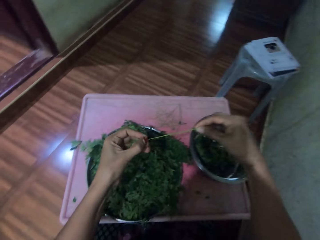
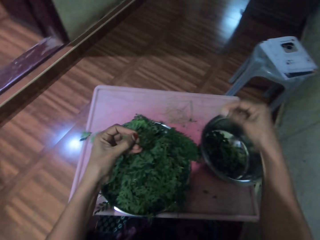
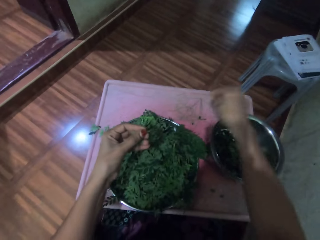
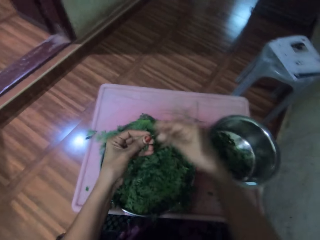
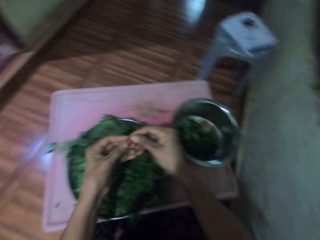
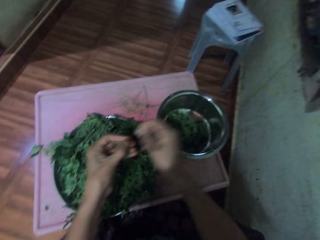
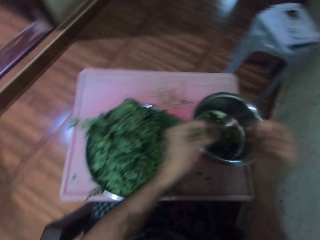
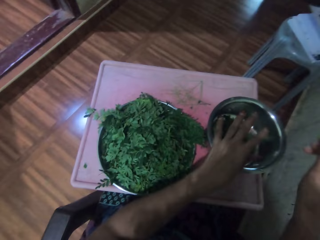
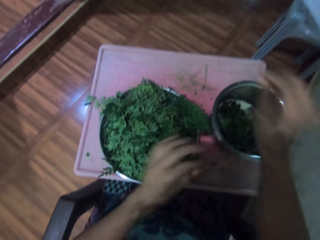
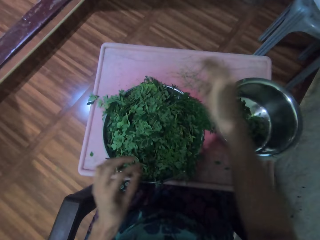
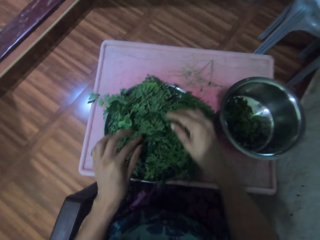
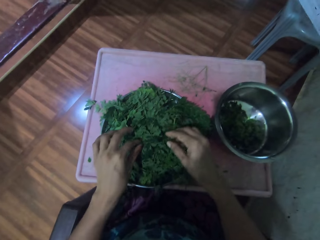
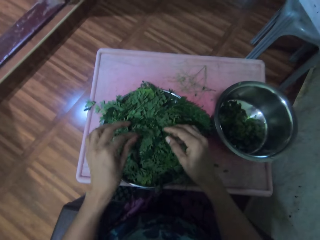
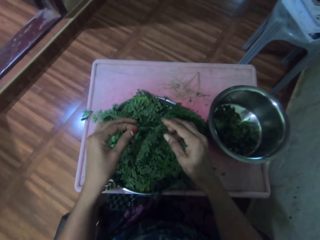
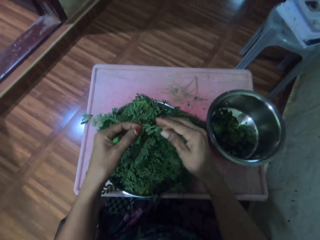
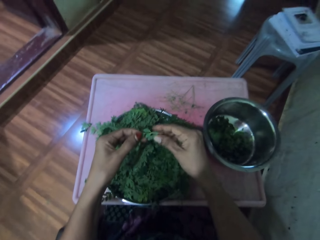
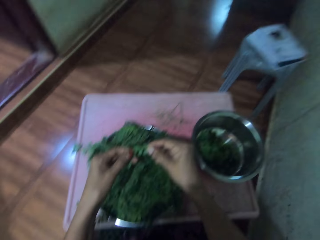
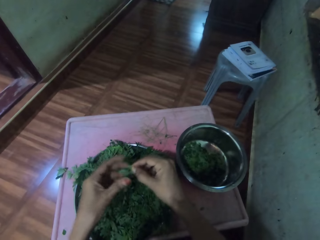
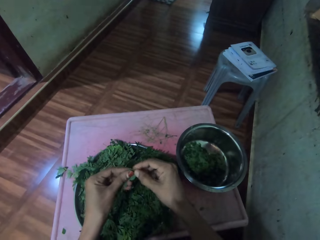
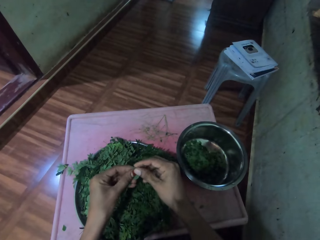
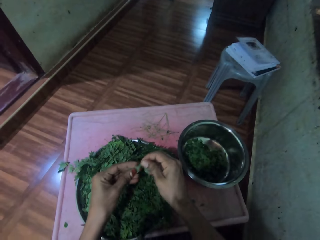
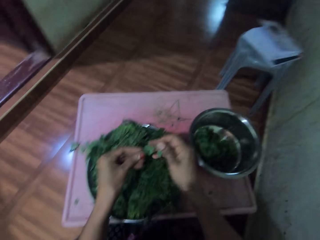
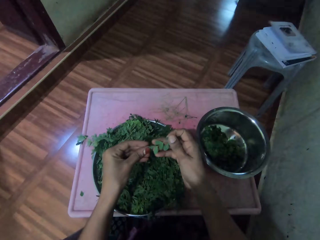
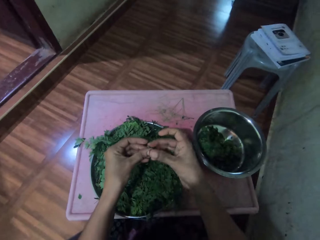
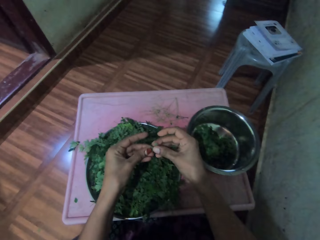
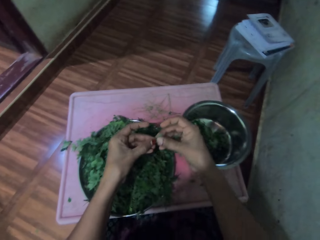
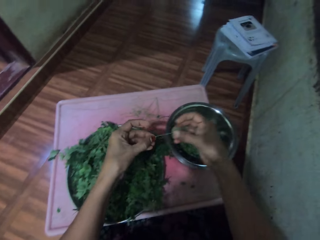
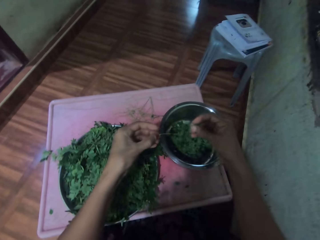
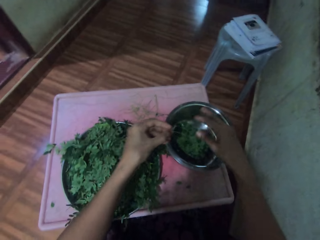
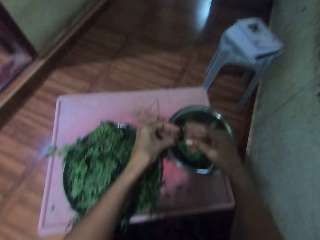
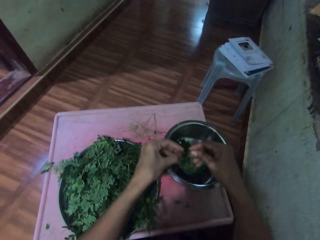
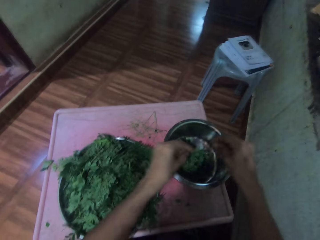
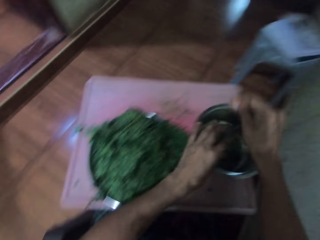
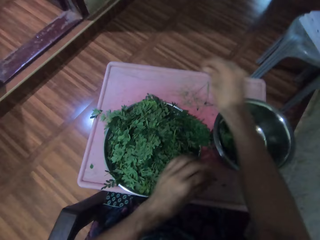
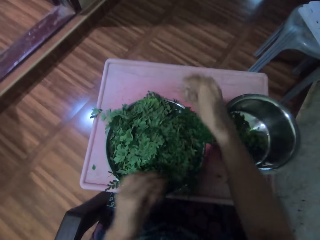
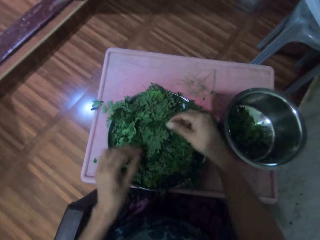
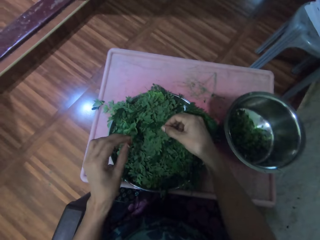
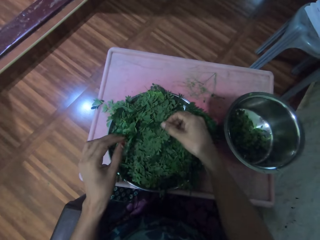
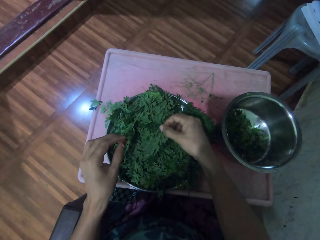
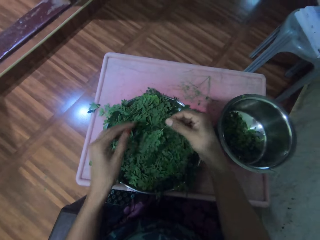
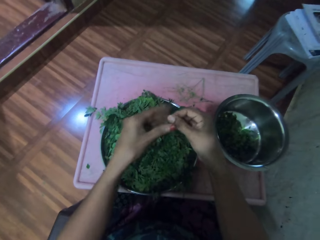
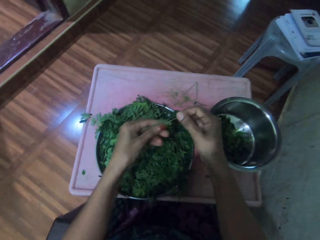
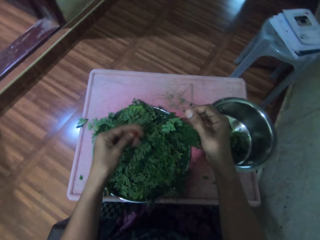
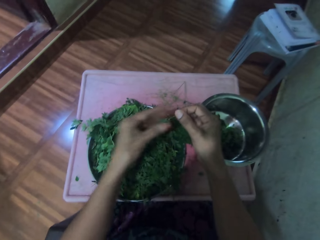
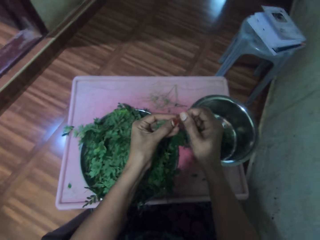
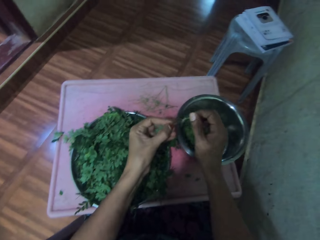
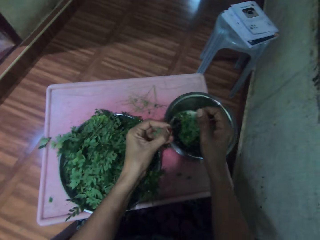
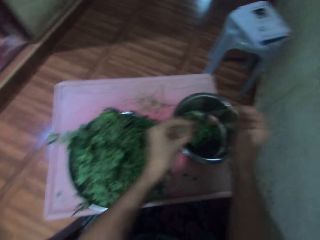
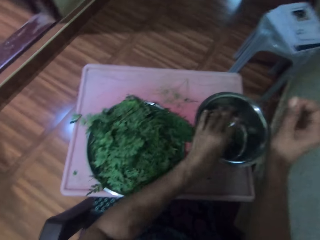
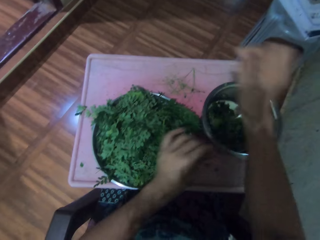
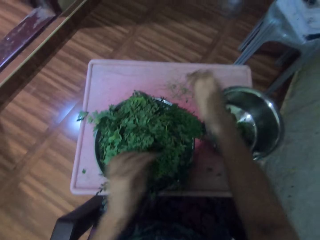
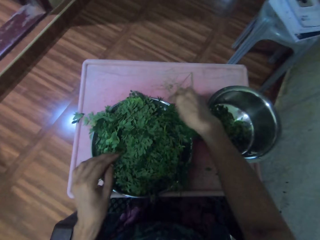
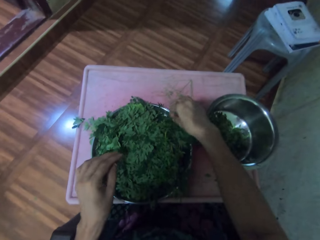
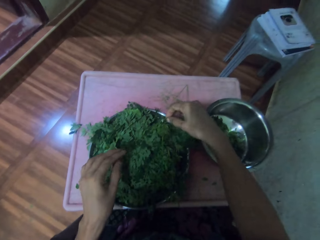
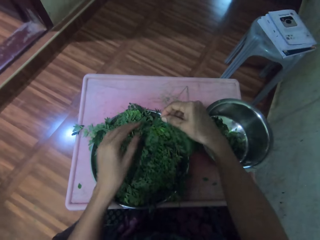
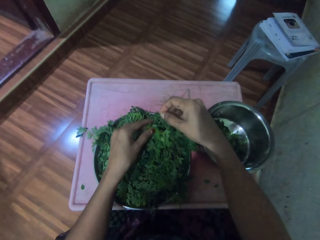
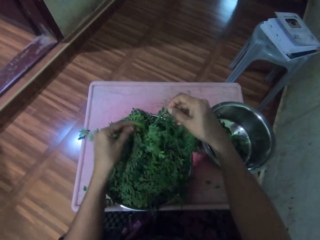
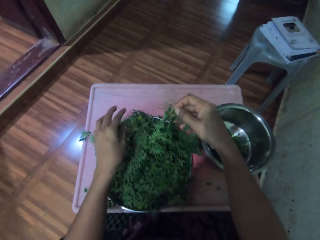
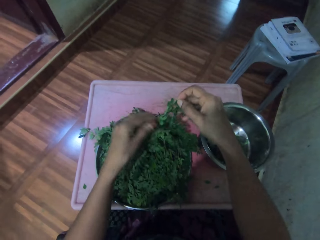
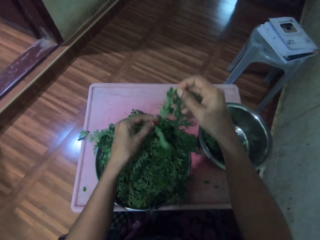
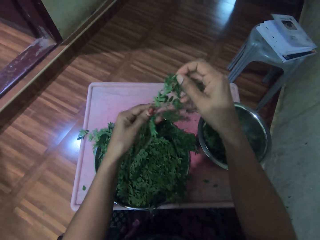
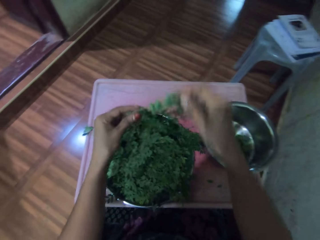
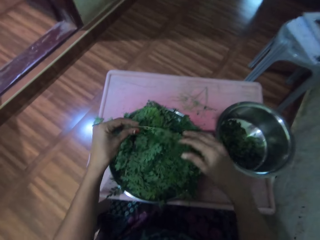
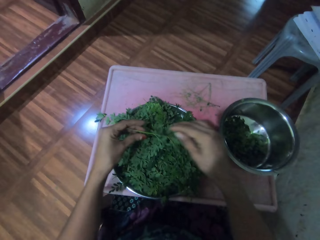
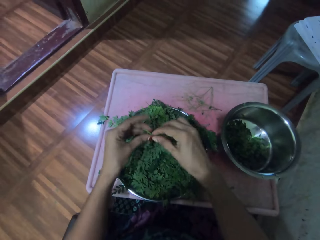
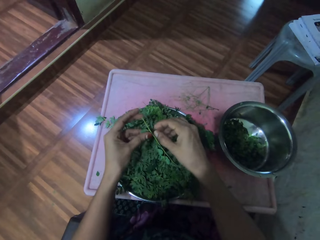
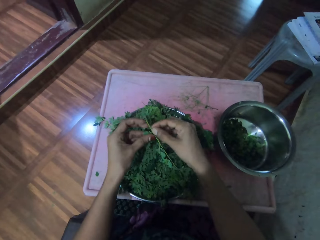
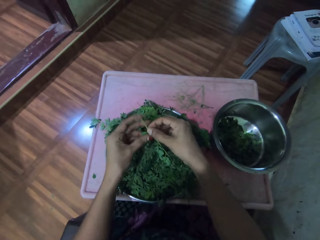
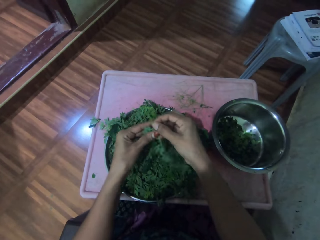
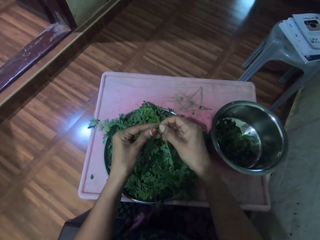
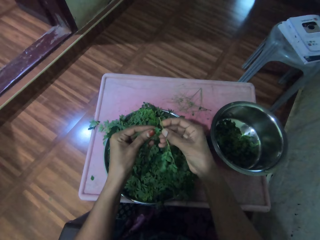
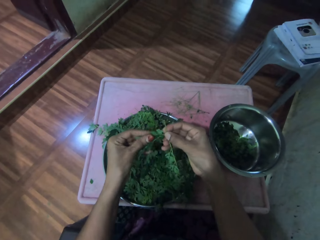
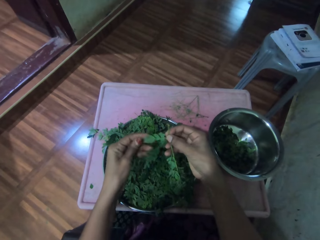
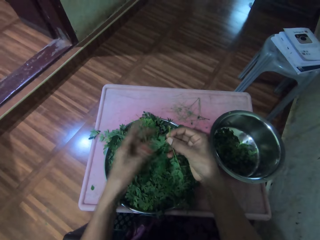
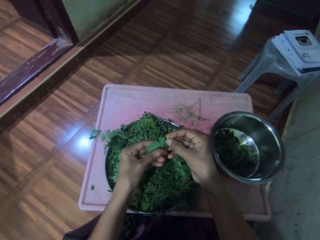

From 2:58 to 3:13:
The camera wearer plucks the leaves from the stalk and places the leaves in the cooking pot. They drop the stem on the table. They pick up the vegetable stem. They destem the vegetables. They pluck the leaves from the stalk and place the leaves in the cooking pot. They place the stalk in a tray. They drop the stem on the table. They pick up the vegetable stem and move their hand along the vegetable stem. They pluck the leaves from the stalk and place the leaves in the cooking pot. They drop the stem on the table. They place the stalk in the tray. They pick up the vegetable stem.

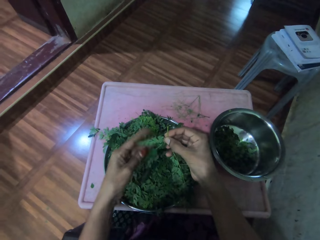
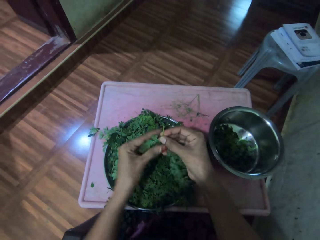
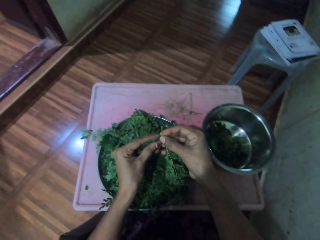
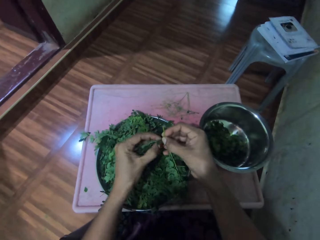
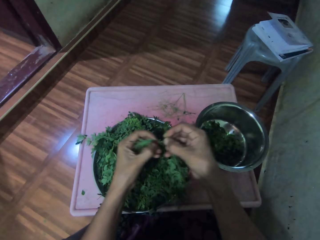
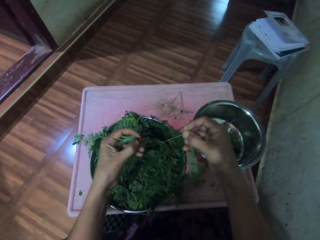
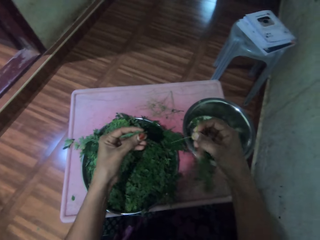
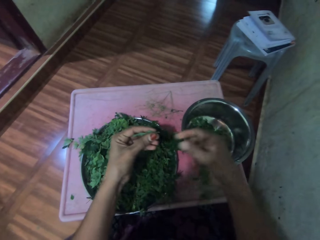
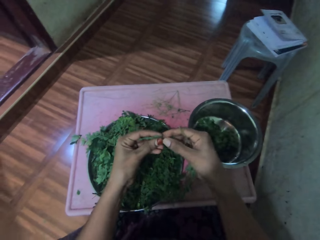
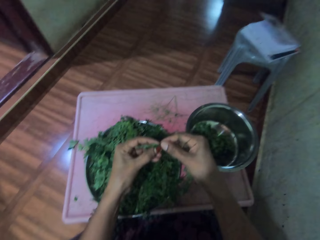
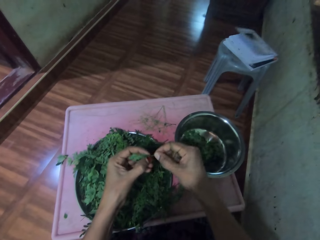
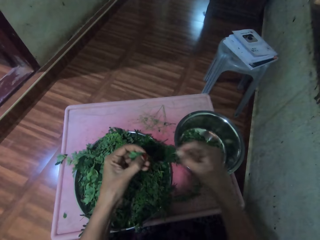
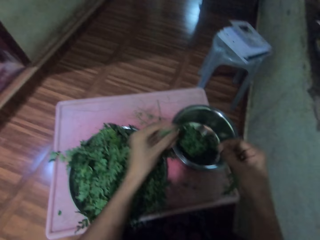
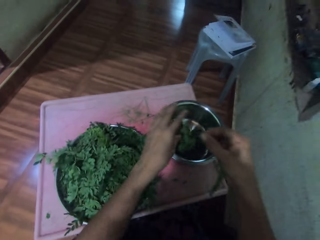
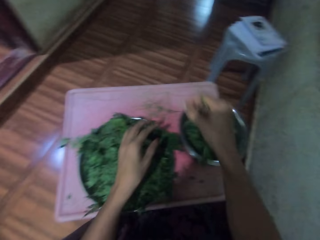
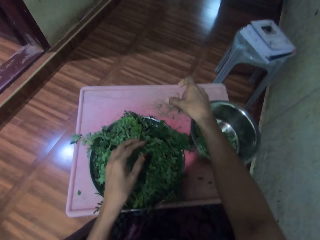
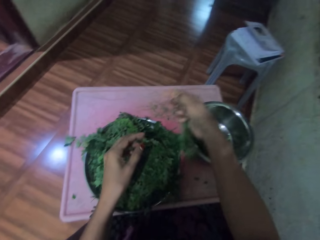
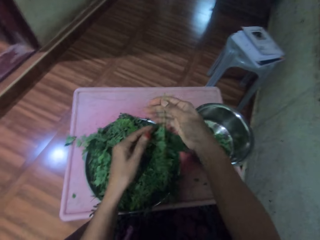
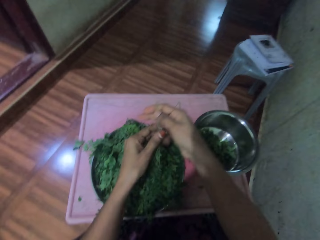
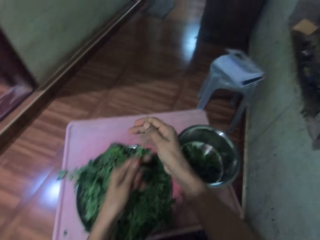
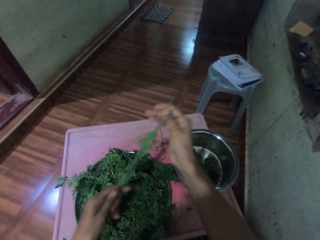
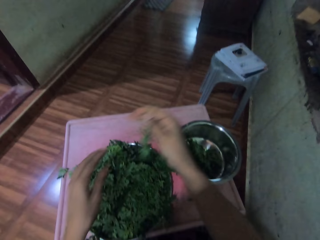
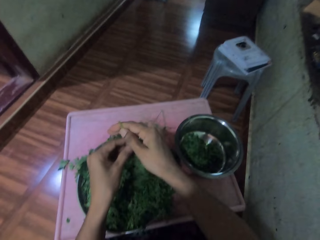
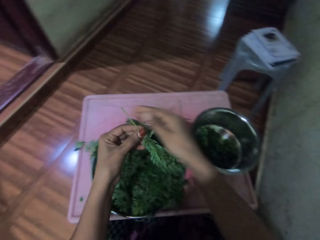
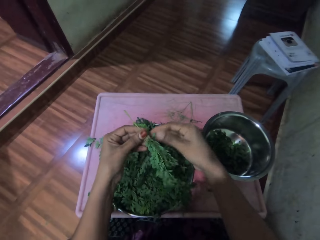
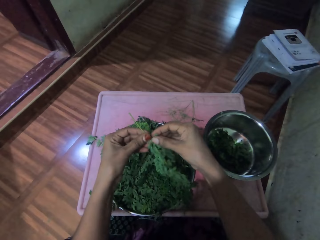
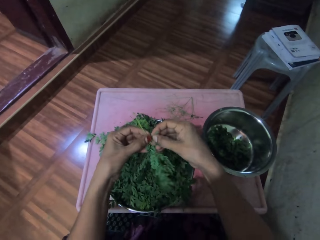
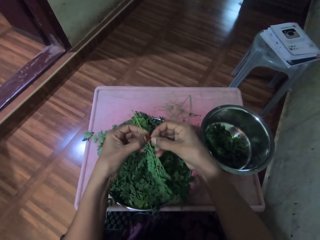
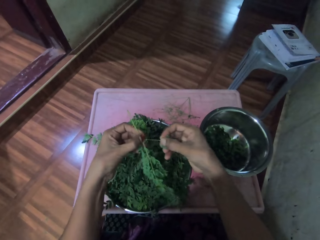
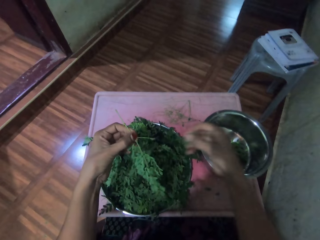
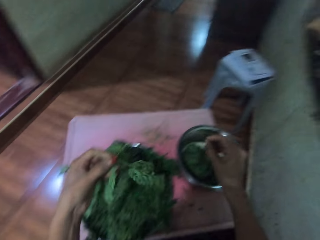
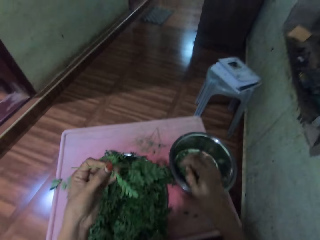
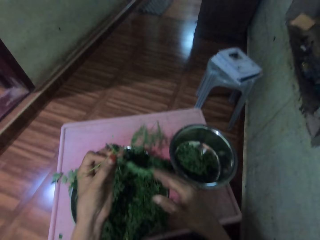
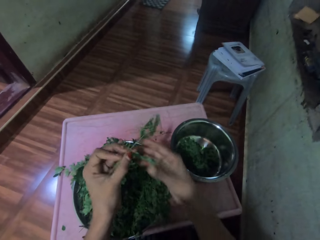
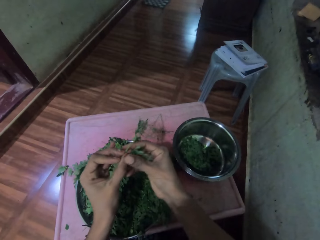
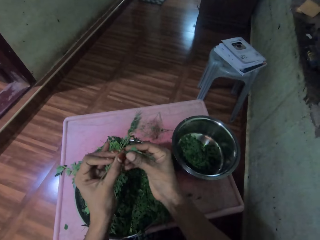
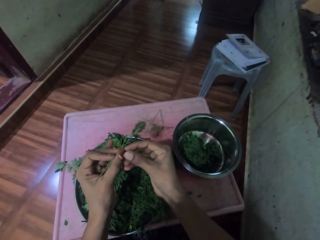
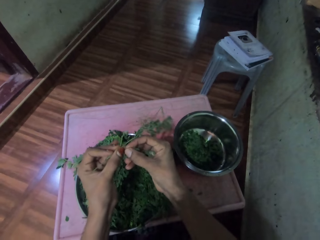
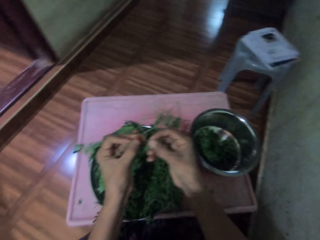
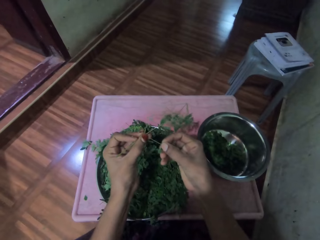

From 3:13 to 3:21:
The camera wearer moves their hand along the vegetable stem. They pluck the leaves from the stalk and place the leaves in the cooking pot. They place the stalk in a tray. They drop the stem on the table. They move their hand along the vegetable stem. They pluck the leaves from the stalk and place the leaves in the cooking pot.
